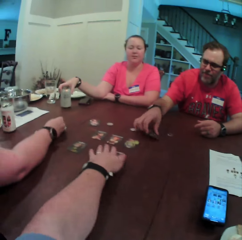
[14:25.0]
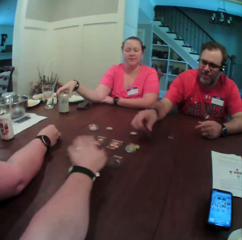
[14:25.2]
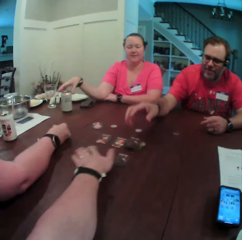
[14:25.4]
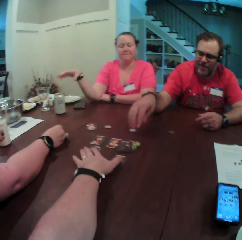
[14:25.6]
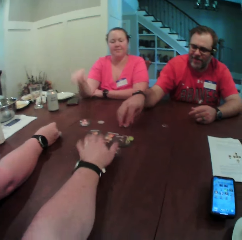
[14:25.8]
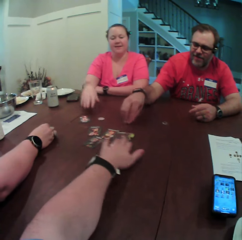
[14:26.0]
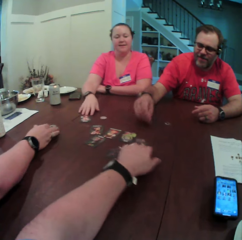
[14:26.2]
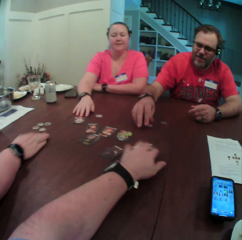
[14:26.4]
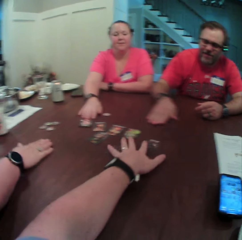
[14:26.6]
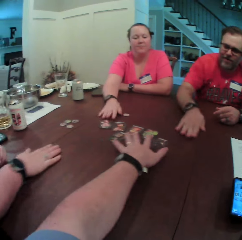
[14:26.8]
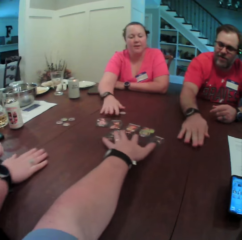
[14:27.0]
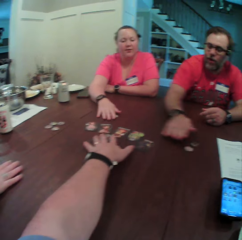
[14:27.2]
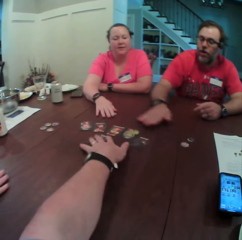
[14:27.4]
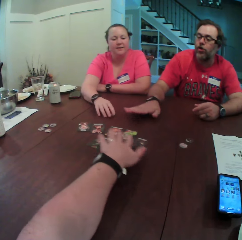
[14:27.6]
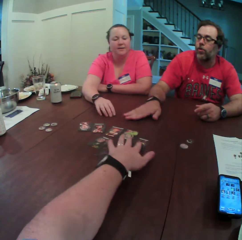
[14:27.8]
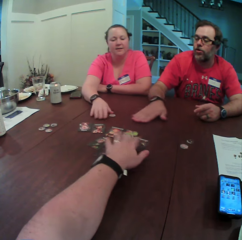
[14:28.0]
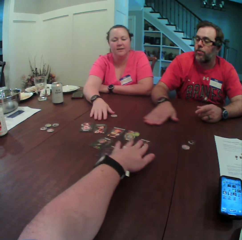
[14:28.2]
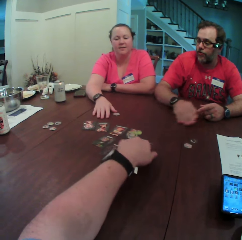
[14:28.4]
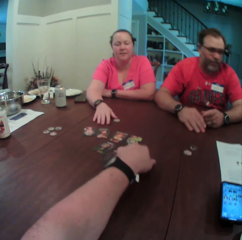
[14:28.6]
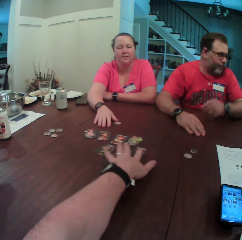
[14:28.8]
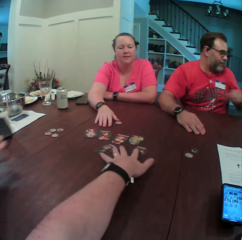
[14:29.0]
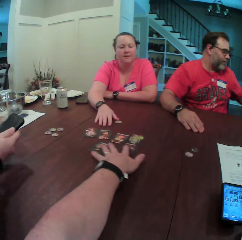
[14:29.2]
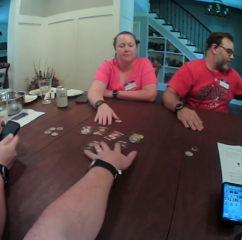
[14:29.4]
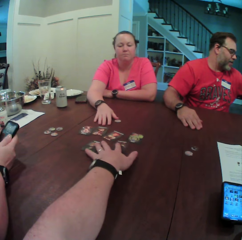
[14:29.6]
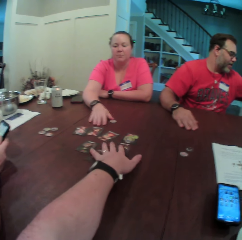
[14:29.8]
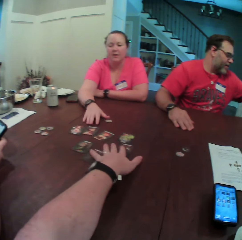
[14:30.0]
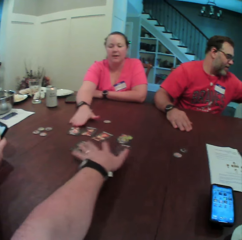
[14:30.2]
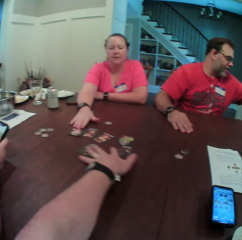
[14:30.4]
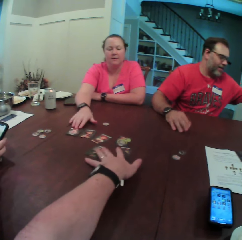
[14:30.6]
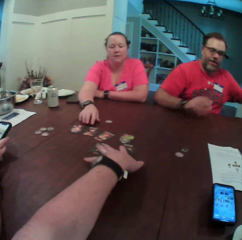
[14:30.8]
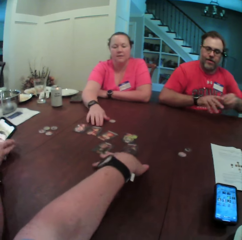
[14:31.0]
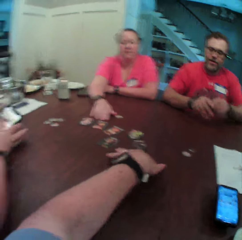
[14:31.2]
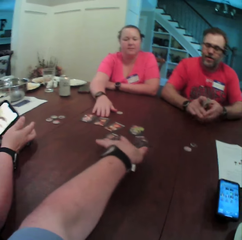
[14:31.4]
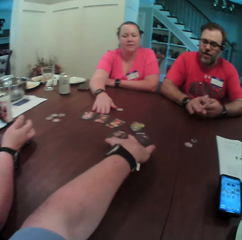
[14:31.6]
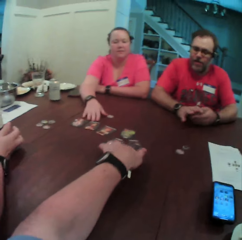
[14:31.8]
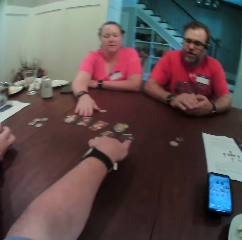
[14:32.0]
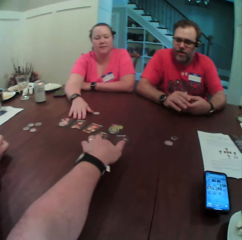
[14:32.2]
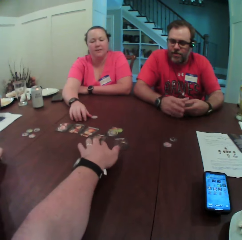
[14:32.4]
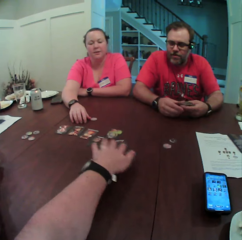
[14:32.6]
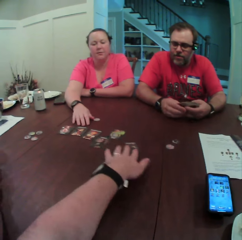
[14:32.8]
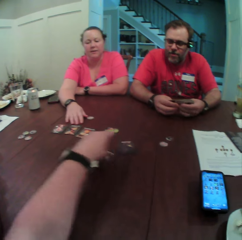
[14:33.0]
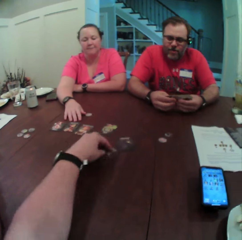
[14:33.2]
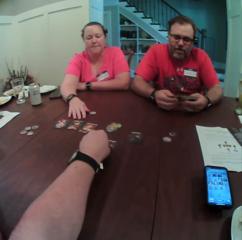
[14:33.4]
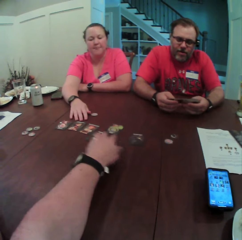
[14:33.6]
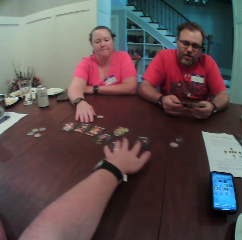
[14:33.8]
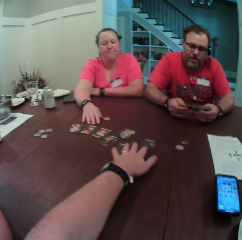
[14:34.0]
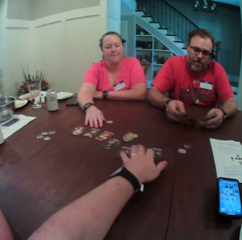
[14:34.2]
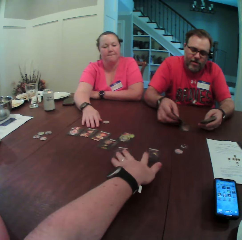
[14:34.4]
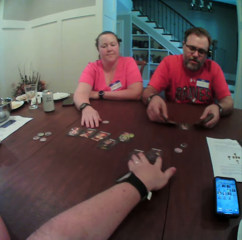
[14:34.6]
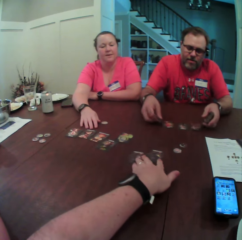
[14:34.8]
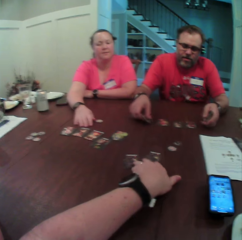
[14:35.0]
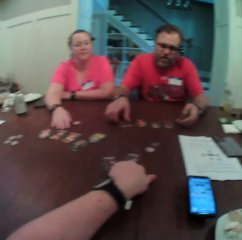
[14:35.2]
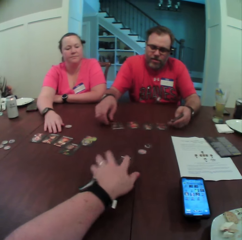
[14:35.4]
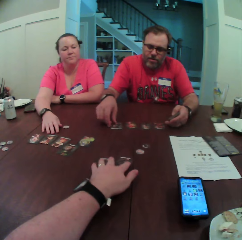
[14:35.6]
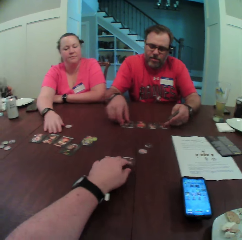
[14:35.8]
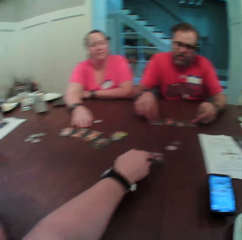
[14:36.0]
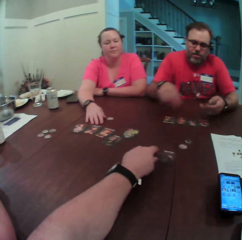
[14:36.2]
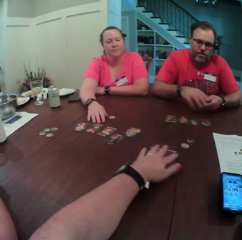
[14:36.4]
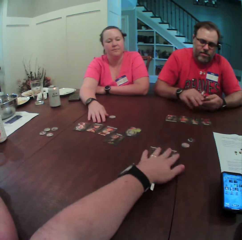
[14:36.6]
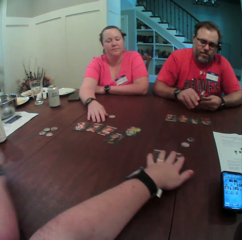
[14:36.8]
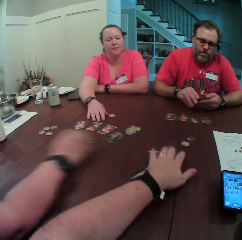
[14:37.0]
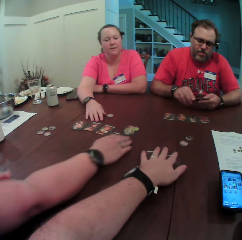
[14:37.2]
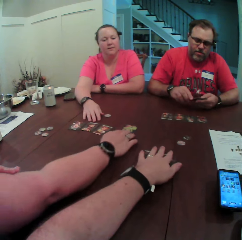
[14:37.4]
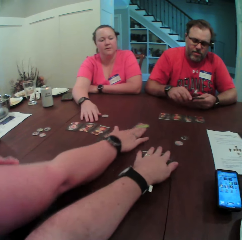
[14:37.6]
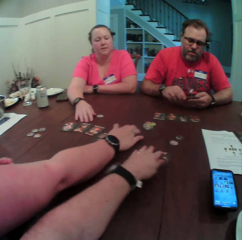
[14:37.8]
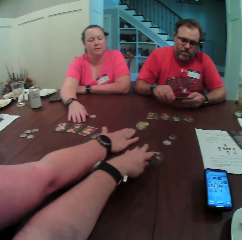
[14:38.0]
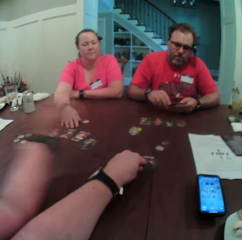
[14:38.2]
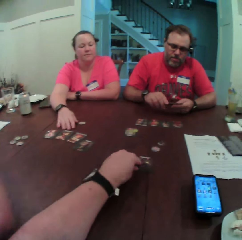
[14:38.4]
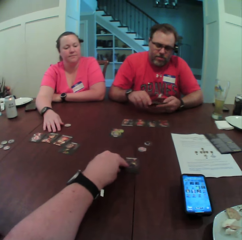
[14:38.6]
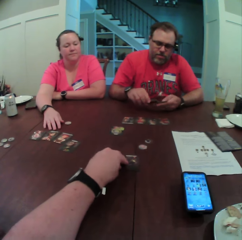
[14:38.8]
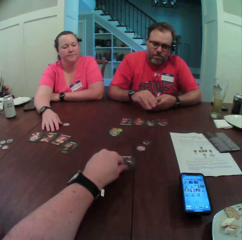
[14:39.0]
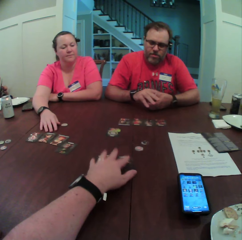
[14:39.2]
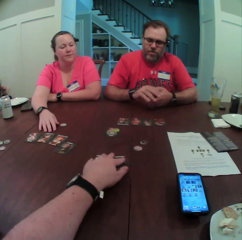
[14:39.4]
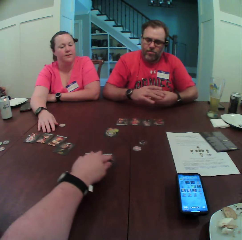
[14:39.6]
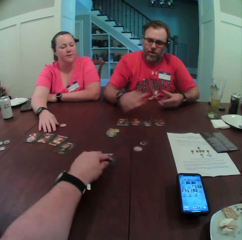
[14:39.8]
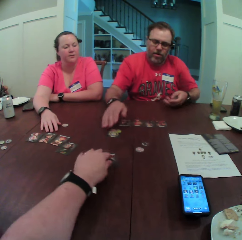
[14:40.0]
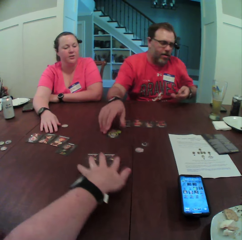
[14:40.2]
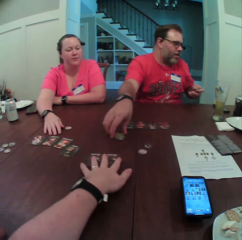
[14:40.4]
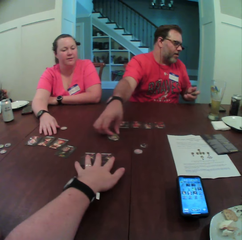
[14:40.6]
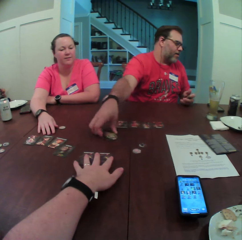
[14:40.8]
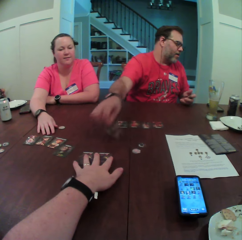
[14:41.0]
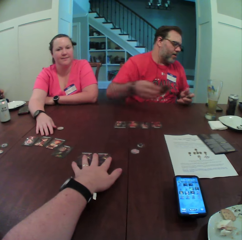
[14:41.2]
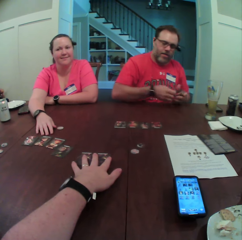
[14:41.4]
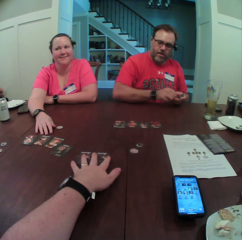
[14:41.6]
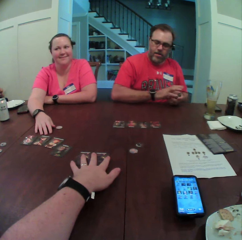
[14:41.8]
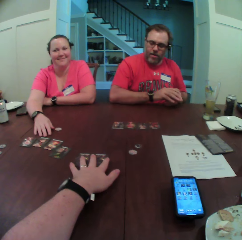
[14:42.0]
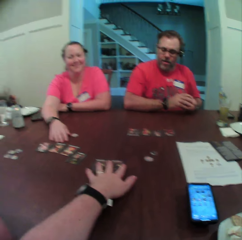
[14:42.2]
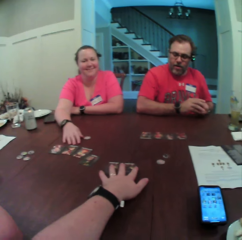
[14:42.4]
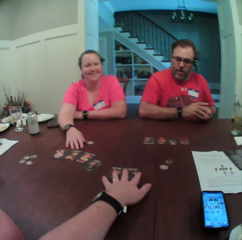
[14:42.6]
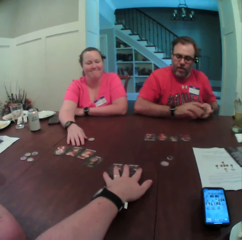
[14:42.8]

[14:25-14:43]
The man picks up the card on the table with his right hand. The camera wearer moves the playing card on the table with his left hand. He moves some cards on the table with his left hand. The man throws the card on the table with his right hand. The woman places the tokens on the table with her right hand. The man picks up a token on the table with his right hand. Another woman moves a card on the table with her right hand. The man places the card on the table with his right hand and moves some tokens on the table with his right hand. The man moves a playing card on the table. The other woman touches a token on the table with her right hand. The first woman picks up a phone on the table with her right hand. The other woman moves a card on the table with her right hand. The first woman transfers the phone from her right hand to her left hand. The man holds some cards with both hands, shuffles the cards with both hands, places the cards on the table with both hands, moves the cards on the table with both hands, holds the cards with both hands. The first woman moves a card on the table with her right hand. The man shuffles the cards with both hands, removes his right hand from the cards in both hands and picks up a card from the table with his right hand. The camera wearer places his left hand on two cards on the table. The man transfers the card in his right hand to his left hand.

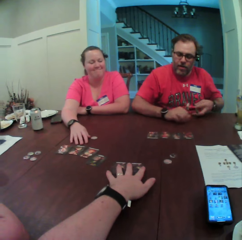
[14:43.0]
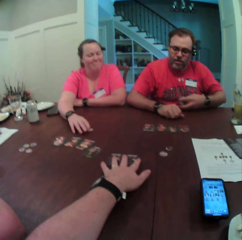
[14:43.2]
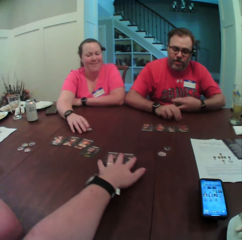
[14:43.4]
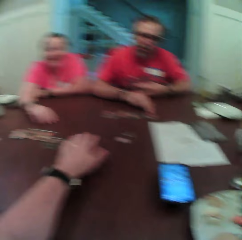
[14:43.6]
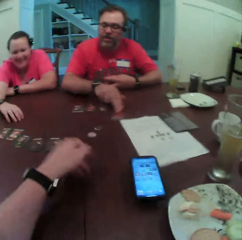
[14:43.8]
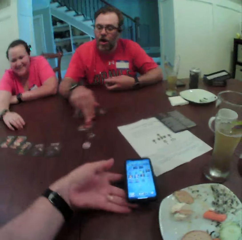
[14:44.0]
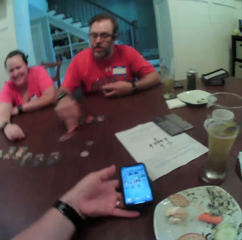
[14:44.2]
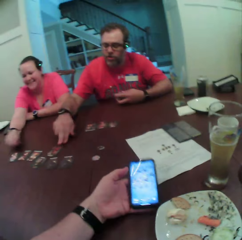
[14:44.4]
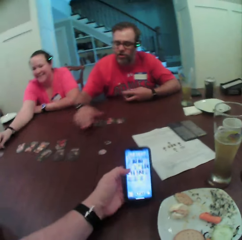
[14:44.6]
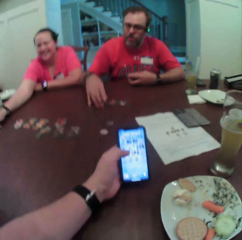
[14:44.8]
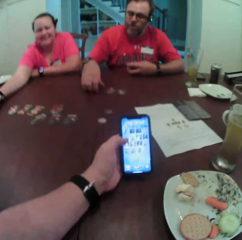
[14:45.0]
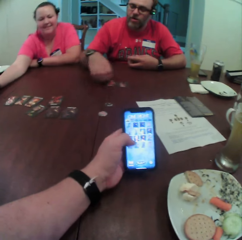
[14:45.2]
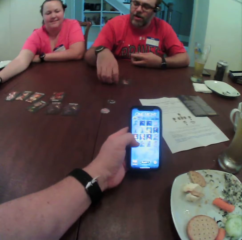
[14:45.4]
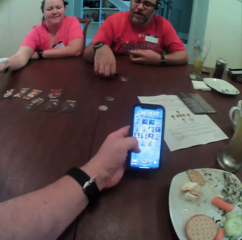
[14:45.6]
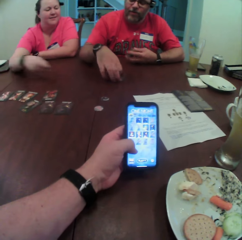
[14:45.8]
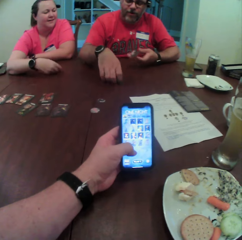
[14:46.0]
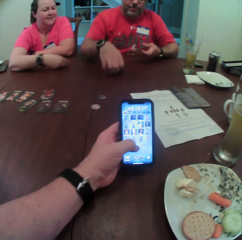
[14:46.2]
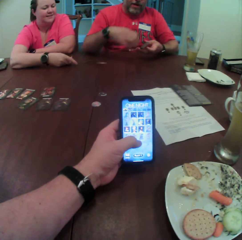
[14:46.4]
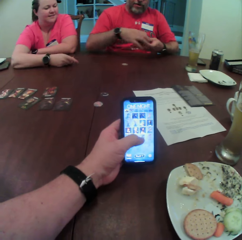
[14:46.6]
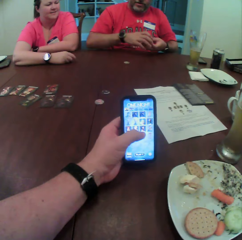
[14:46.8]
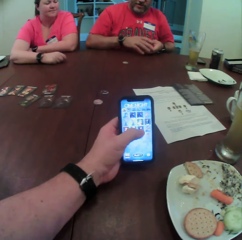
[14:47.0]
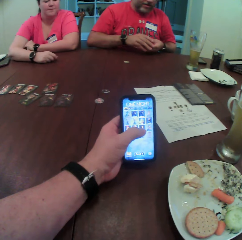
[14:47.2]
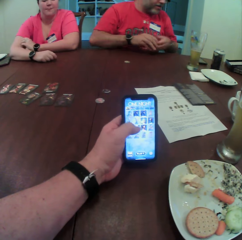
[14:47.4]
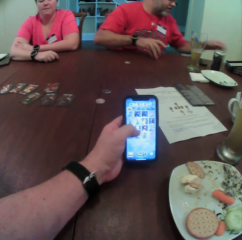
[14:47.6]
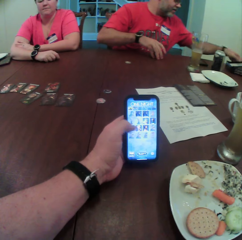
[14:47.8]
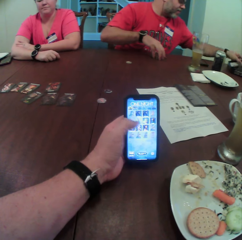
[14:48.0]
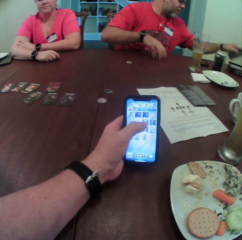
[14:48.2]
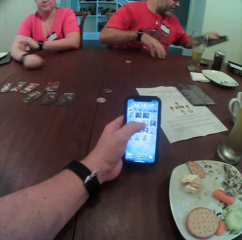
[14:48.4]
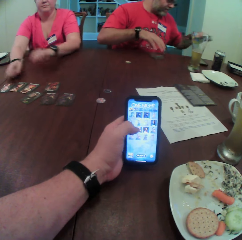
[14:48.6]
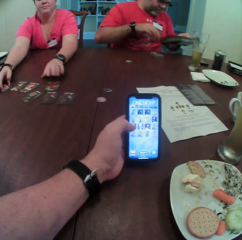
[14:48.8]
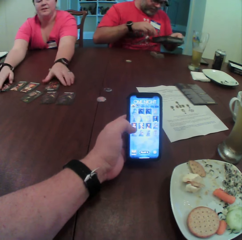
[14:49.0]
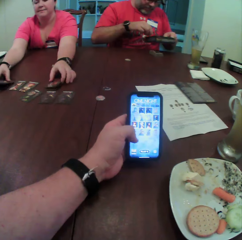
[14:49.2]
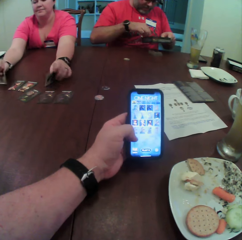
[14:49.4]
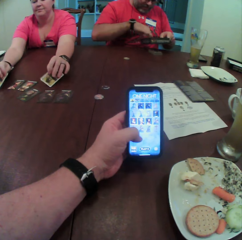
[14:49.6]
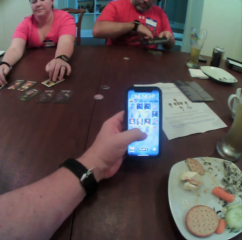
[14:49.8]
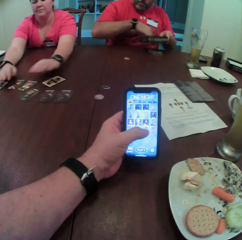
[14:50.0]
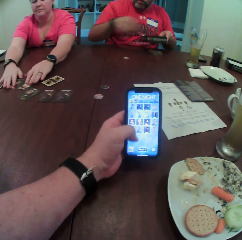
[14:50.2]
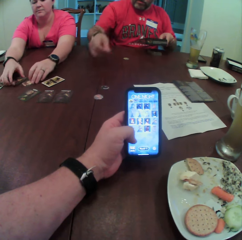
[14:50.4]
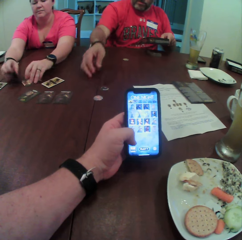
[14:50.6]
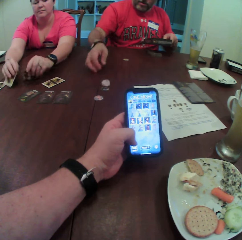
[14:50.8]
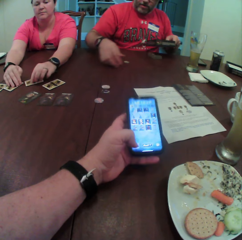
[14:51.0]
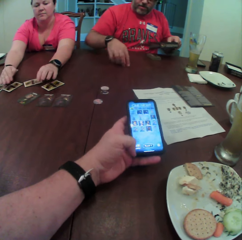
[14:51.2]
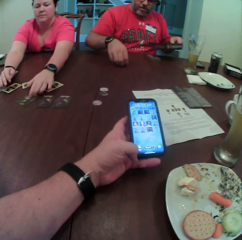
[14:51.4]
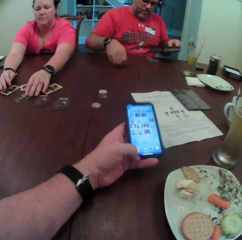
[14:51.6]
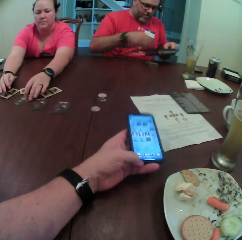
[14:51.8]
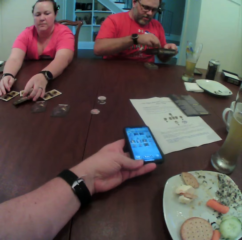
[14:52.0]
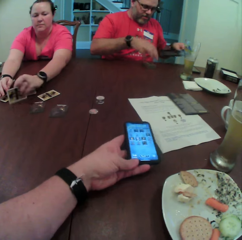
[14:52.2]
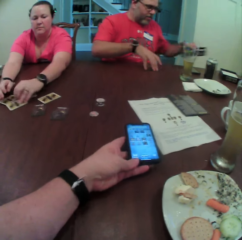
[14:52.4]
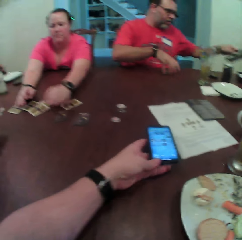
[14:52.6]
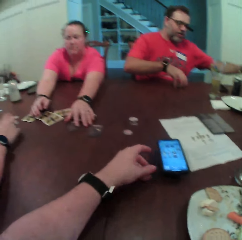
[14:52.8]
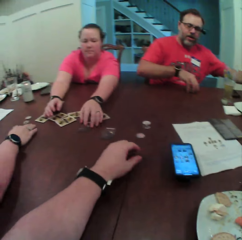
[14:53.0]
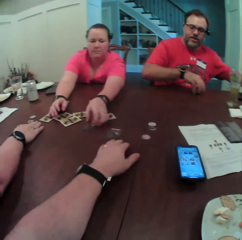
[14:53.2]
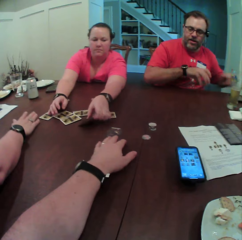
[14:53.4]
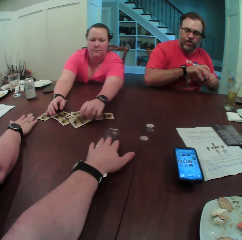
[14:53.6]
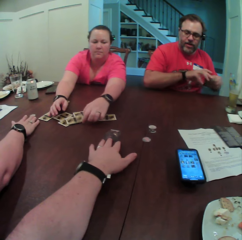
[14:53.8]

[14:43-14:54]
The man moves a card on the table with his right hand. The camera wearer removes his left hand from two cards on the table. A woman moves a token on the table with her right hand. The camera wearer picks up a phone on the table with his left hand. He operates the phone with his left hand. The man picks up some cards on the table with his right hand. The camera wearer scrolls on the phone. The woman throws a token on the table with her right hand. The man transfers the cards from his right hand to his left hand, removes his left hand from the cards in both hands, places the cards on the table with his right hand and picks up a card box from the table with his right hand. The woman picks up two cards on the table with both hands. The man picks up a token from the card box with his right hand. The woman turns both cards on the table with both hands and picks up two cards on the table with both hands. The man throws the token on the table with his right hand. The woman turns both cards on the table with both hands. The man picks up a token from the table with his right hand. The woman picks up a card on the table with her left hand. The camera wearer places the phone on the table with his left hand. The man places the token into the card box with his right hand. The woman turns the card on the table with her left hand. The man picks up the cards on the table with his right hand and places the card box on the table with his left hand. The woman picks up a card on the table with her left hand. Another woman gathers some tokens on the table with her right hand. The first woman turns the card on the table with her left hand.
